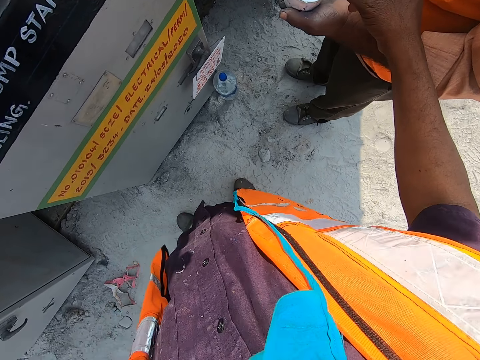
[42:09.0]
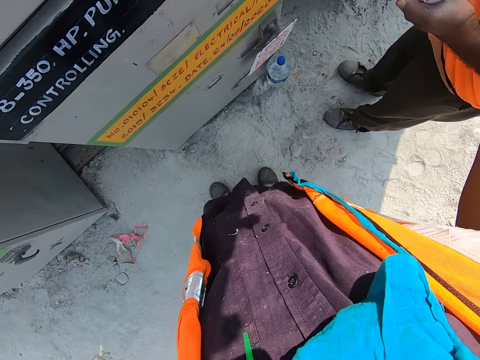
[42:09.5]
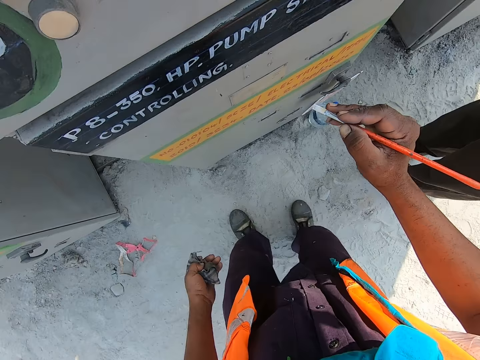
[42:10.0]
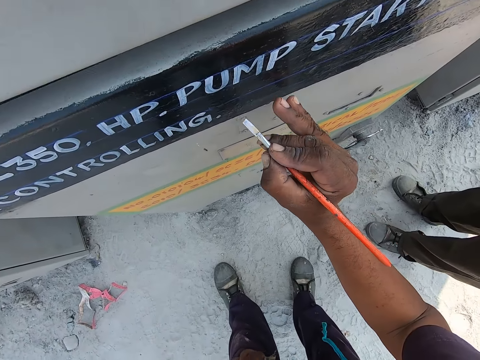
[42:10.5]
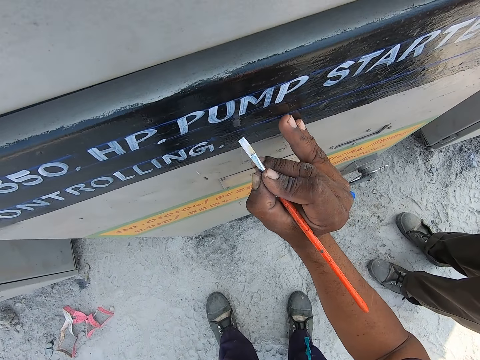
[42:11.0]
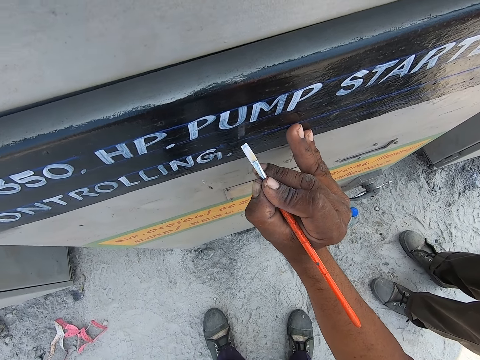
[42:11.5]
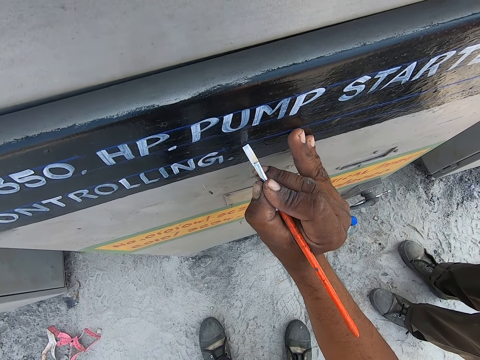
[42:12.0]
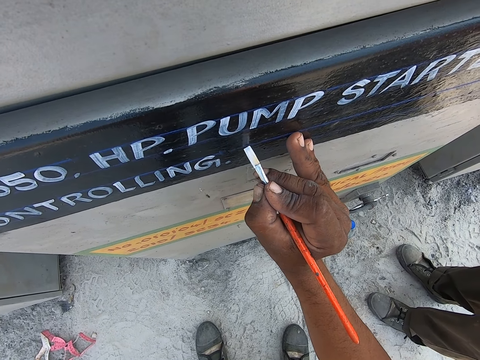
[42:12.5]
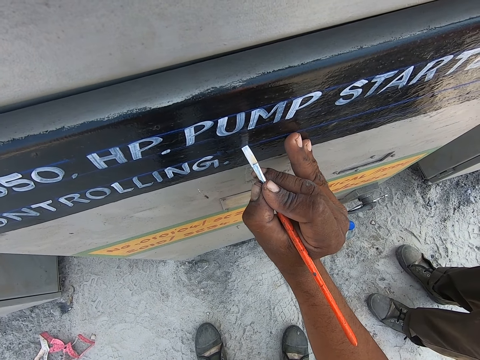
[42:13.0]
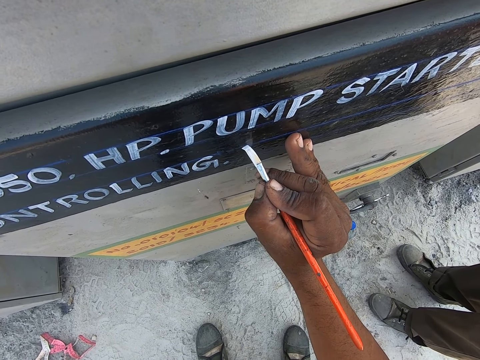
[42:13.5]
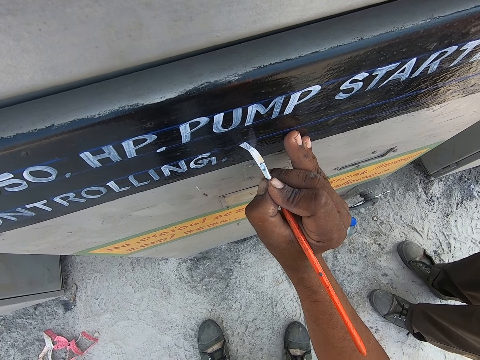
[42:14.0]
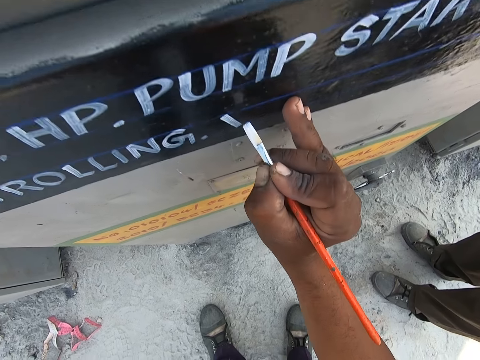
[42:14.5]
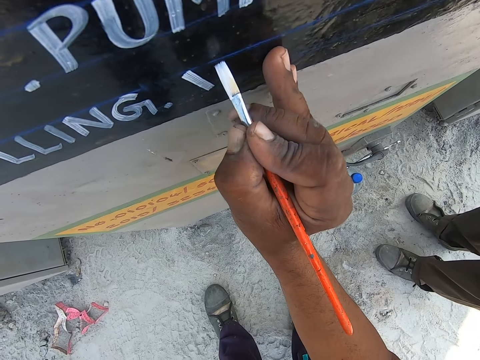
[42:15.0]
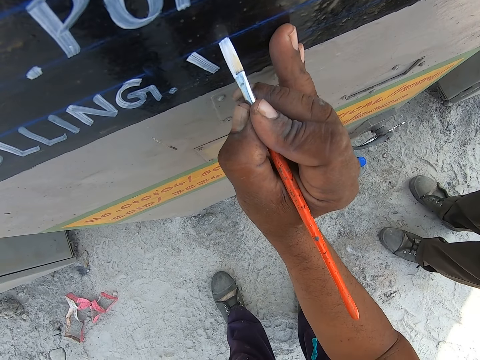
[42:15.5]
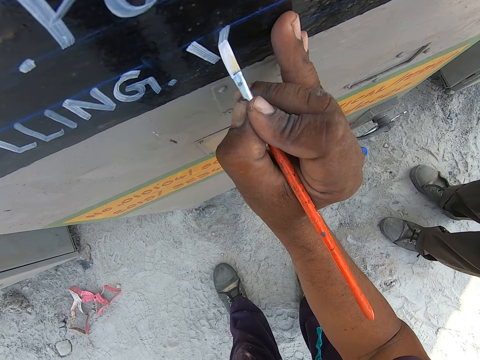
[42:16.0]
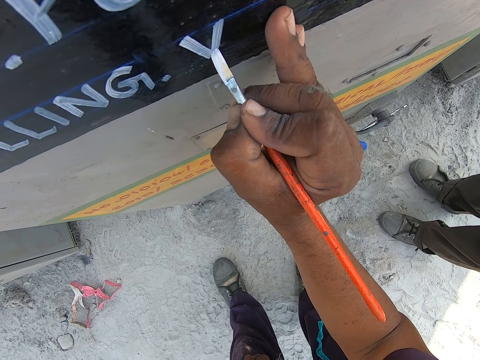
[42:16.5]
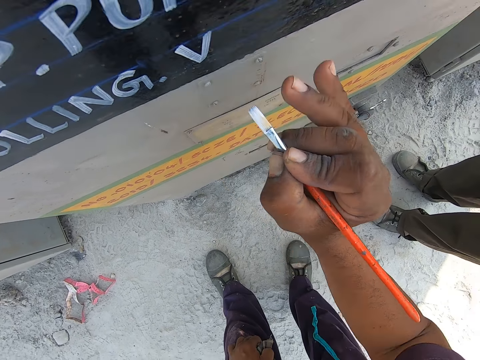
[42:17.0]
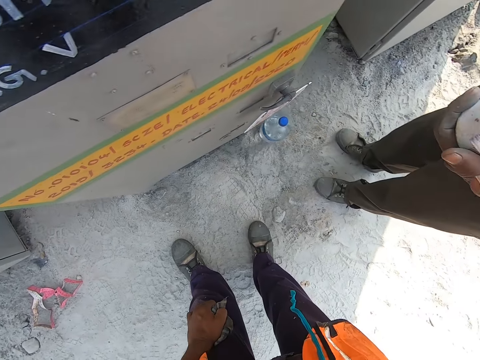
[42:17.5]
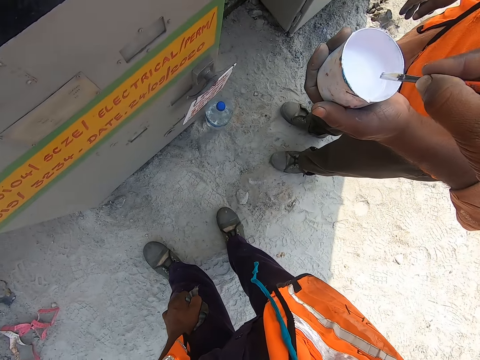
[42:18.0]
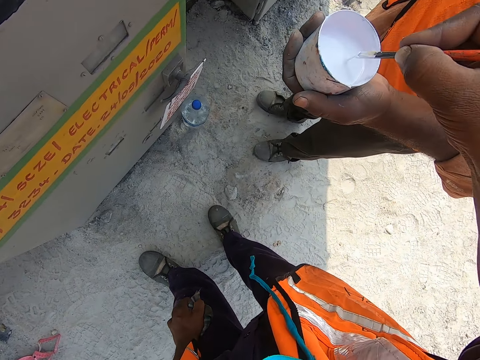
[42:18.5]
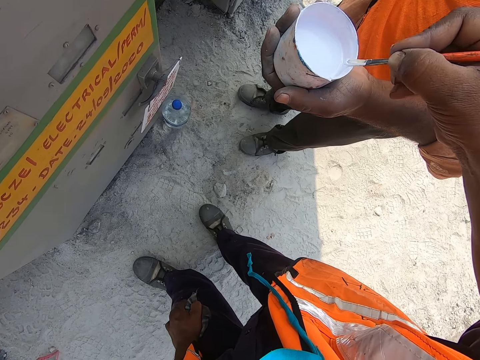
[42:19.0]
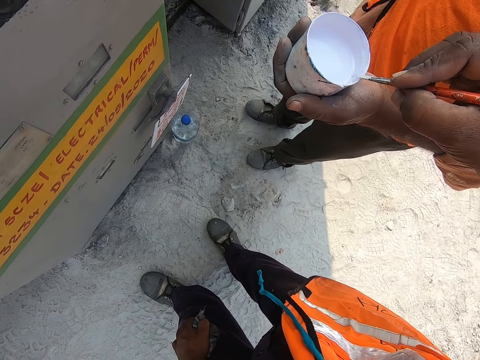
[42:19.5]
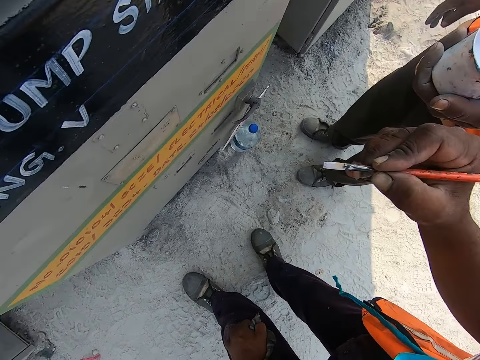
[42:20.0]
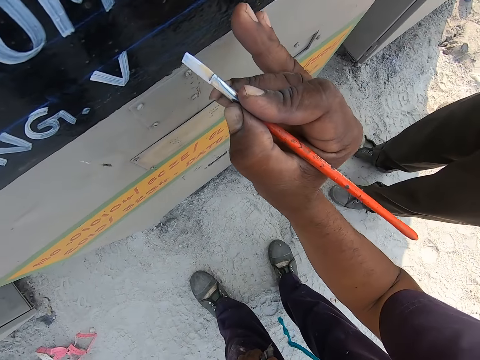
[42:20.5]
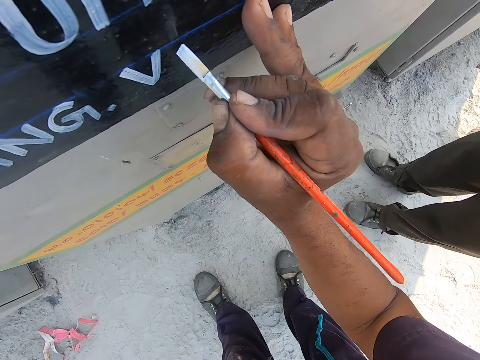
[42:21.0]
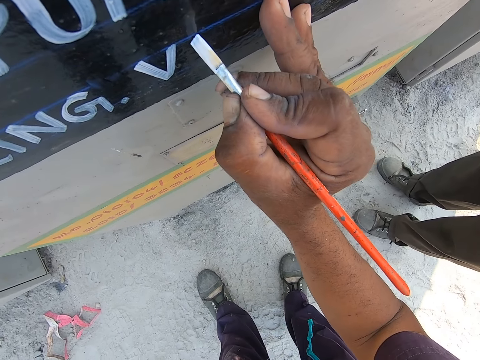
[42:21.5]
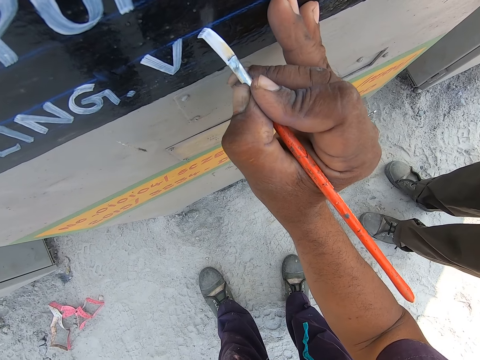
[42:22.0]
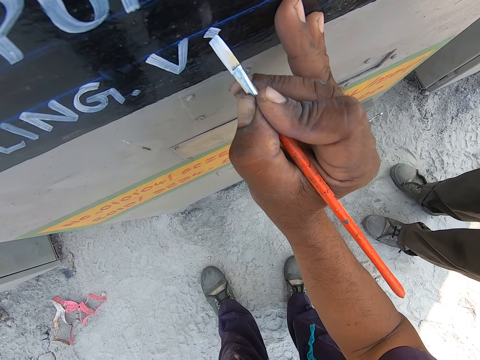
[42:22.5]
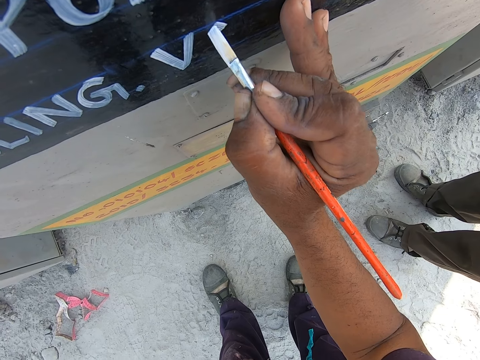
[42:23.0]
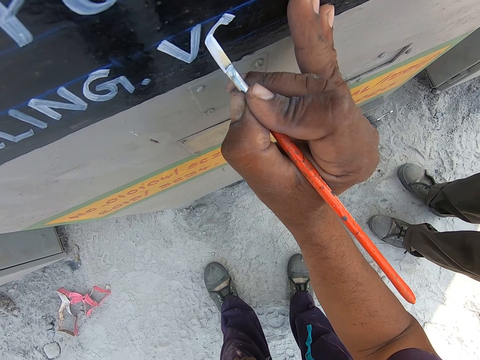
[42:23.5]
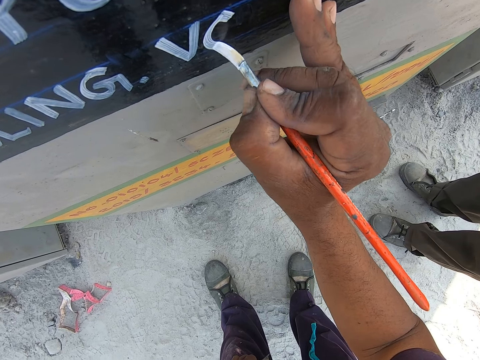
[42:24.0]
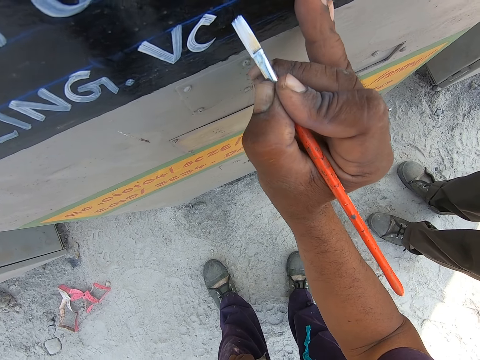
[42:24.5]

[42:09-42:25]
The camera wearer writes with the paint brush on the VCB breaker. They bend to paint. They dip the paint brush in the paint. They write with the paint brush on the VCB breaker.

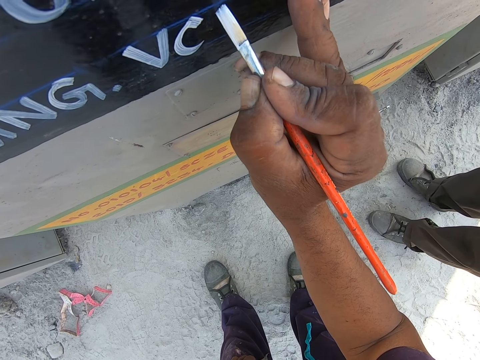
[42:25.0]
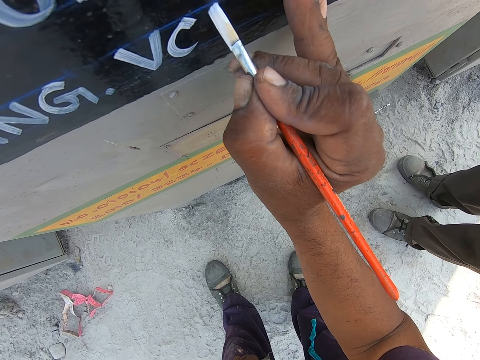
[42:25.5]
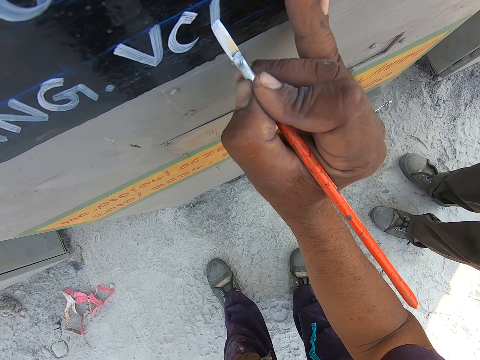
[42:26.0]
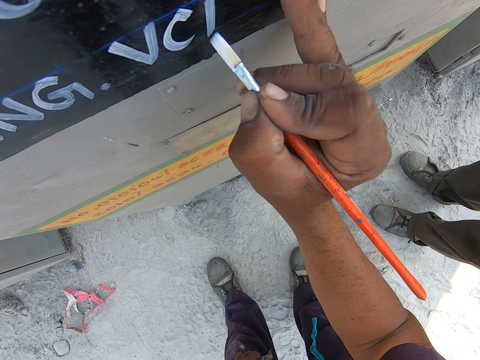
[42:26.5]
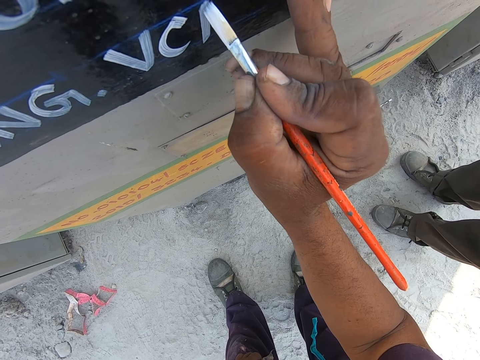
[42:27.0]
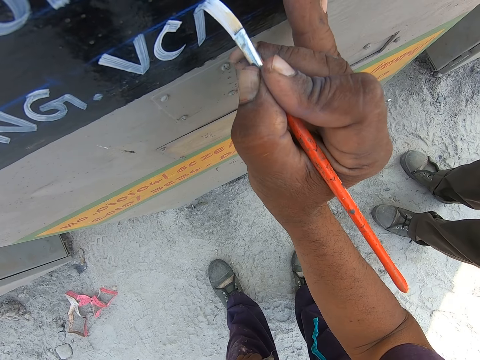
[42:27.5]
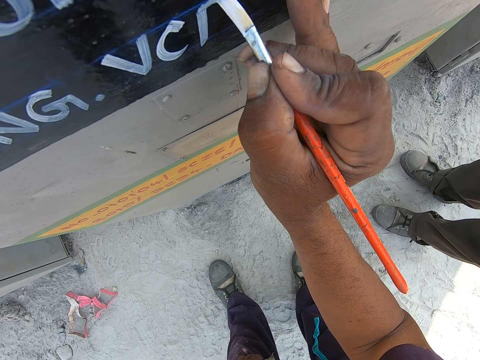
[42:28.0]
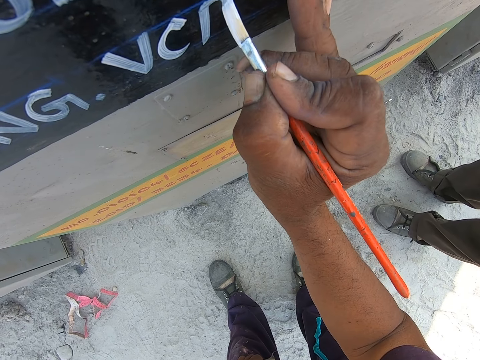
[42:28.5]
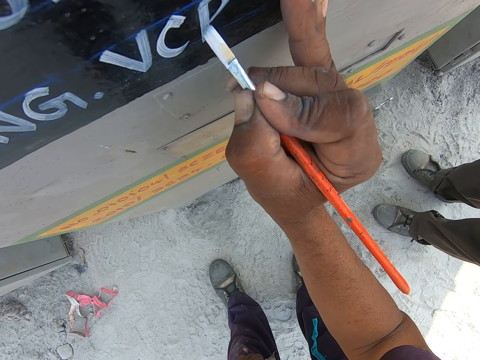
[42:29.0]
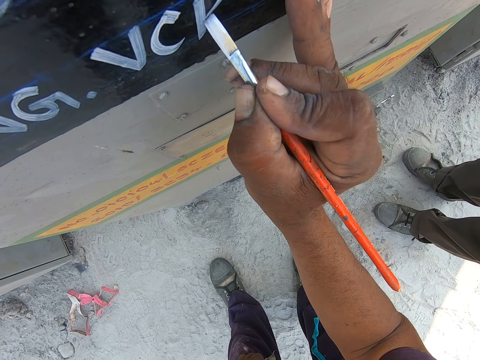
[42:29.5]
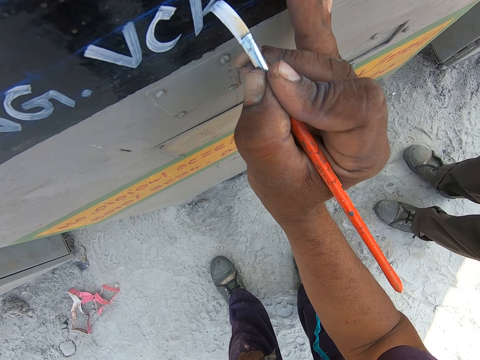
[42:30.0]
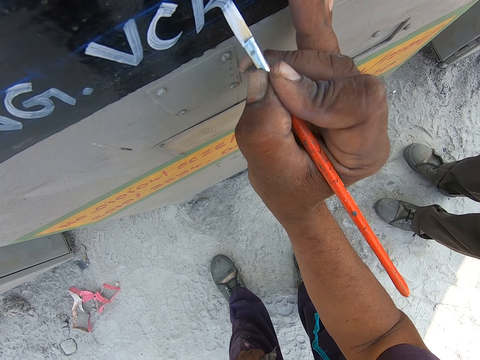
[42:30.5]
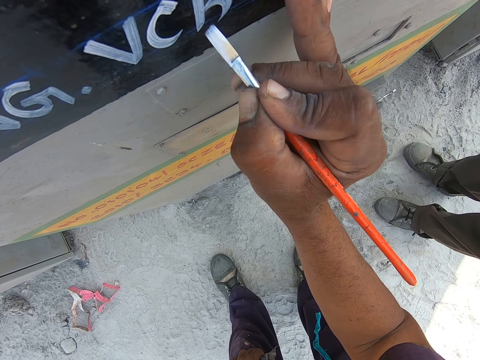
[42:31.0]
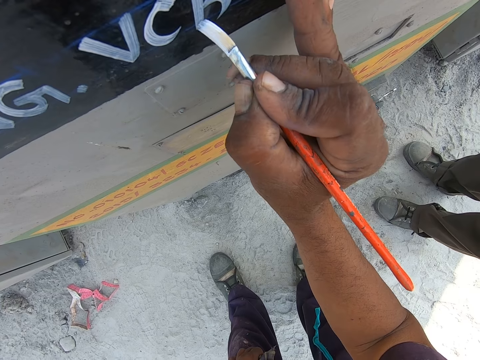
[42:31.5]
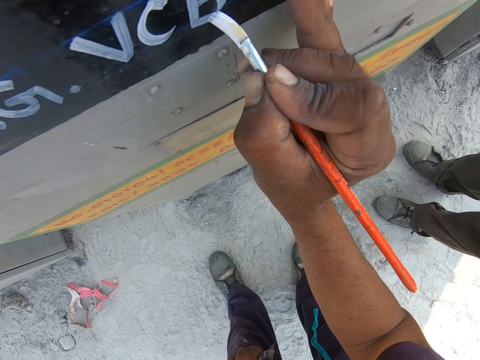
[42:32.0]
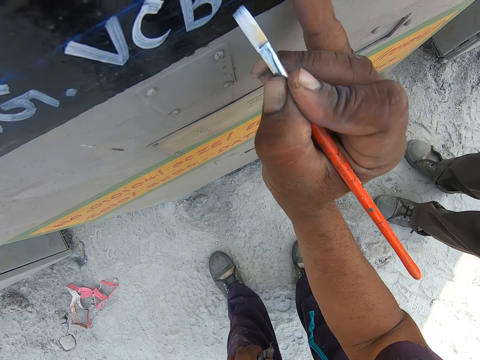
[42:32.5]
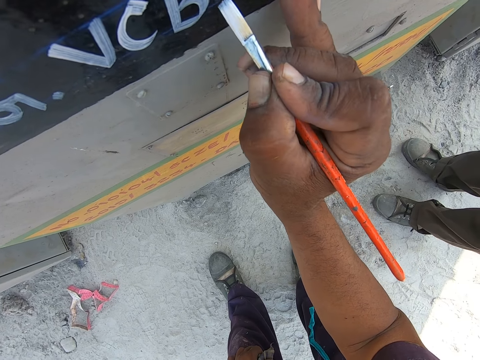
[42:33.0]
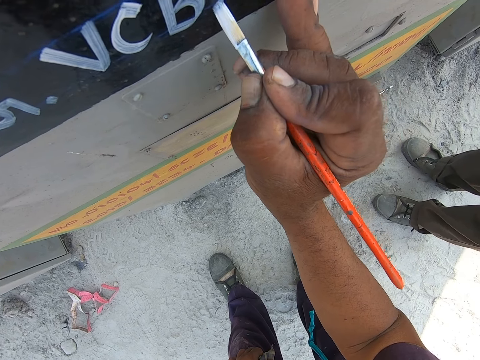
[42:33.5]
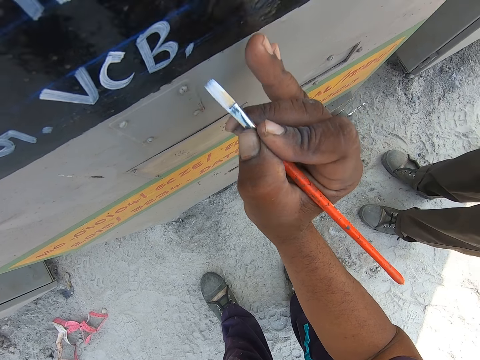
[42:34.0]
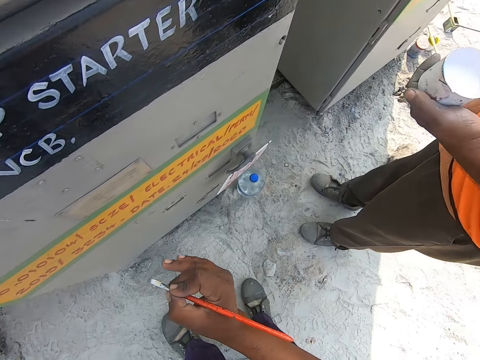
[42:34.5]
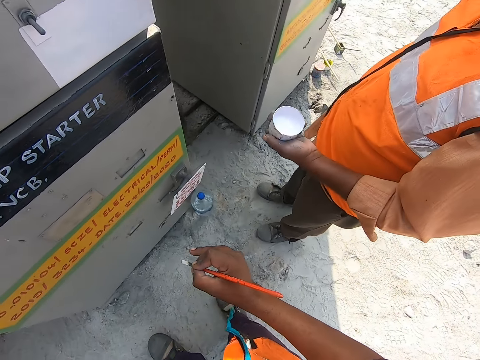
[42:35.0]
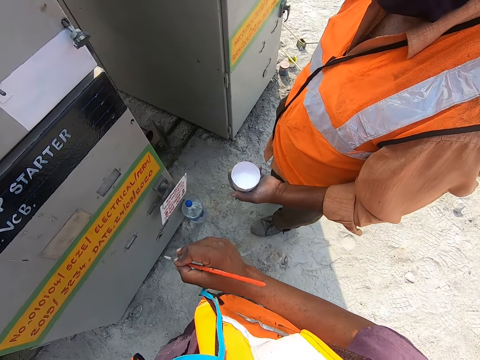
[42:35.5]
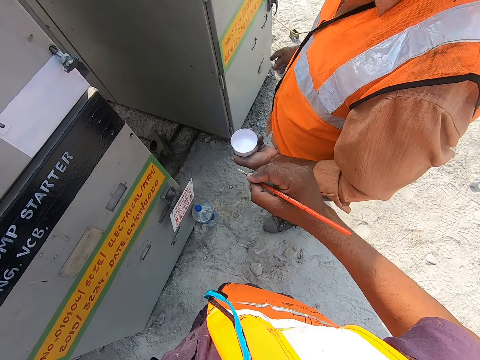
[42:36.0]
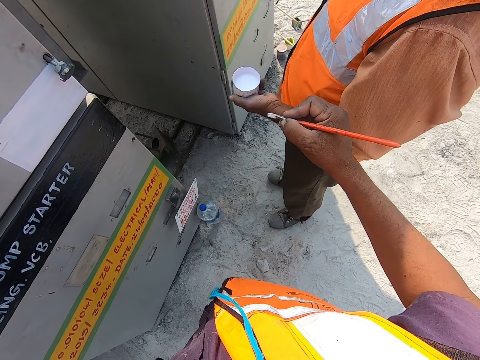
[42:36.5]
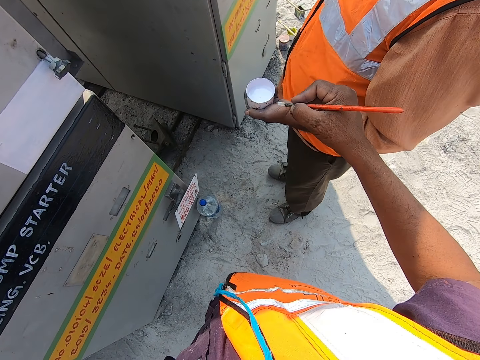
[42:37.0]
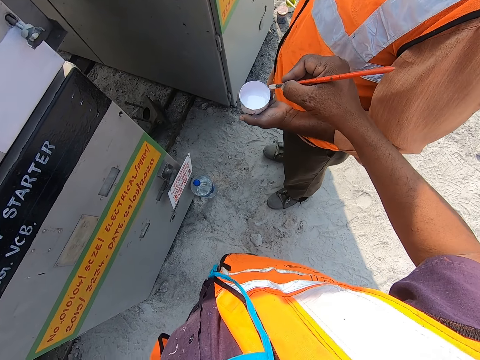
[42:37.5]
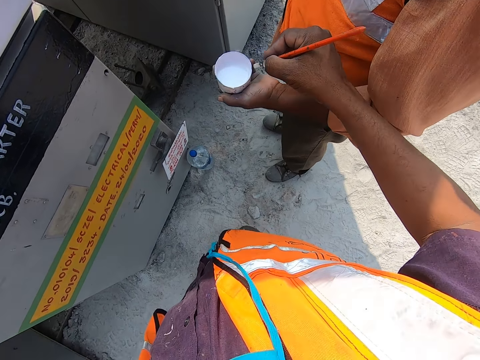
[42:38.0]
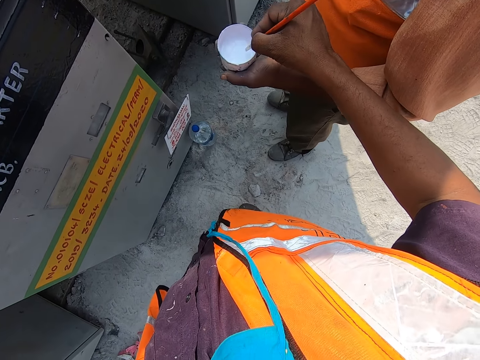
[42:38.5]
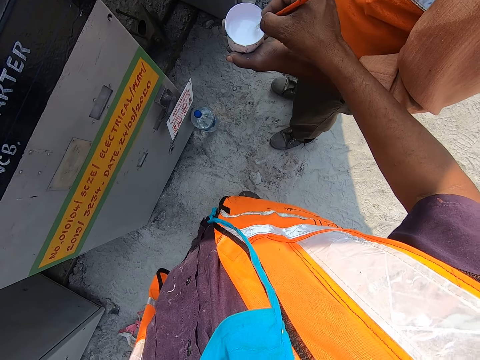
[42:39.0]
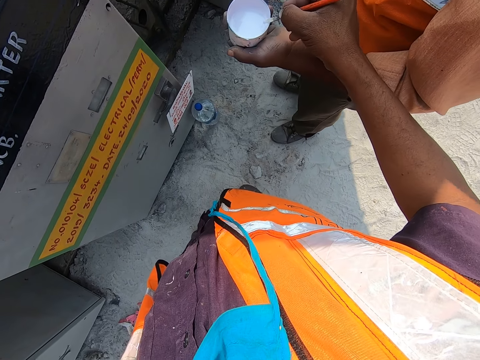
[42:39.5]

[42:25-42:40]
A man interacts with the camera wearer. The camera wearer dips a paint brush in the paint.
